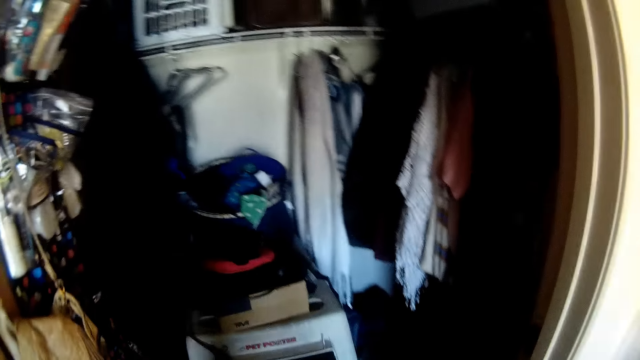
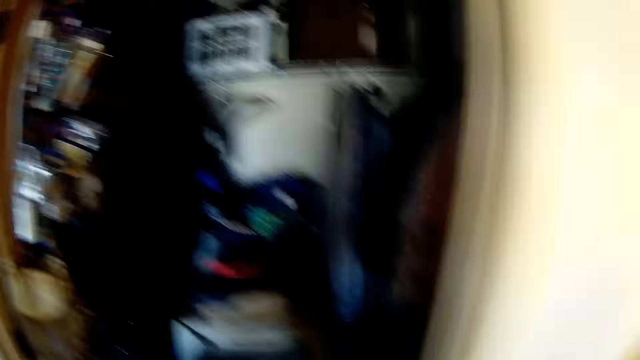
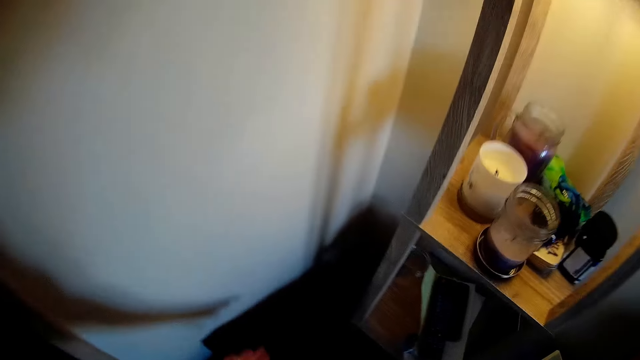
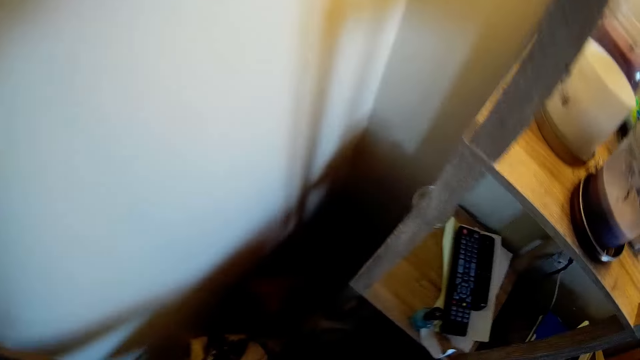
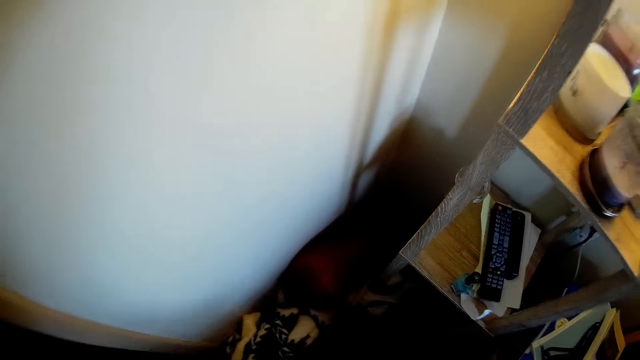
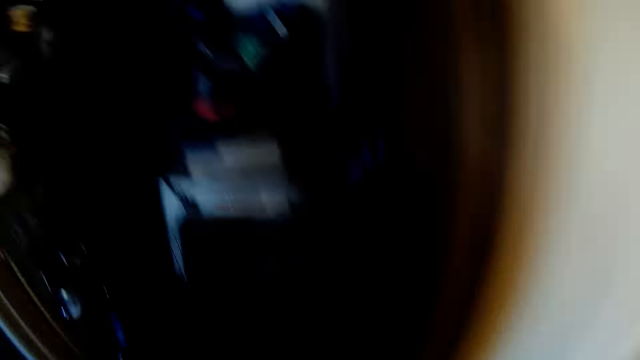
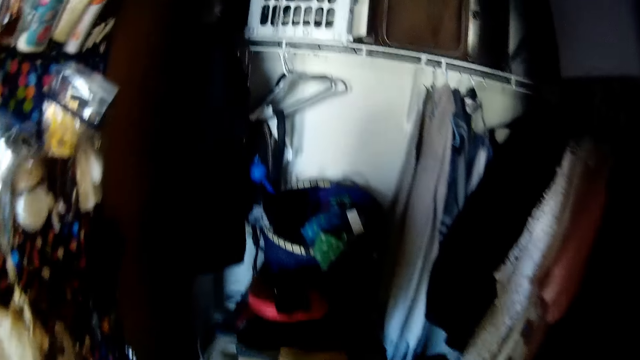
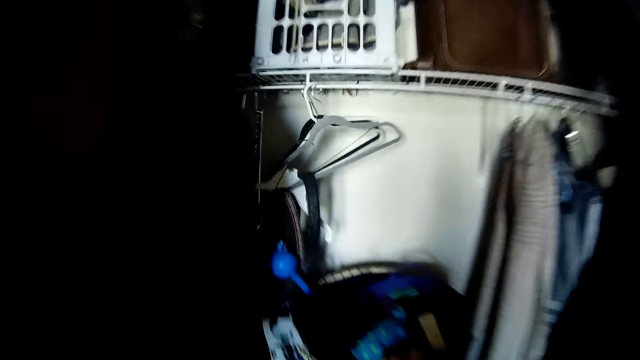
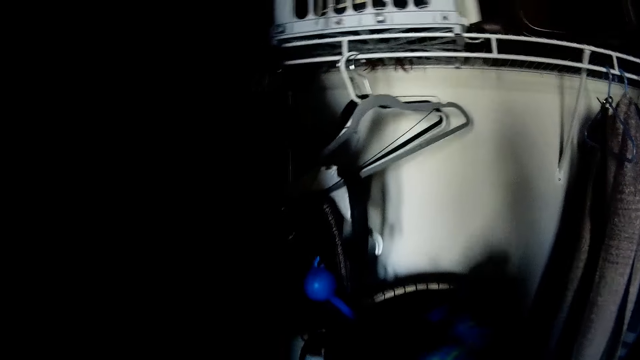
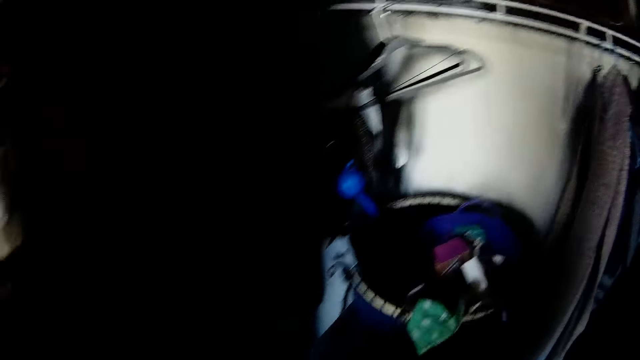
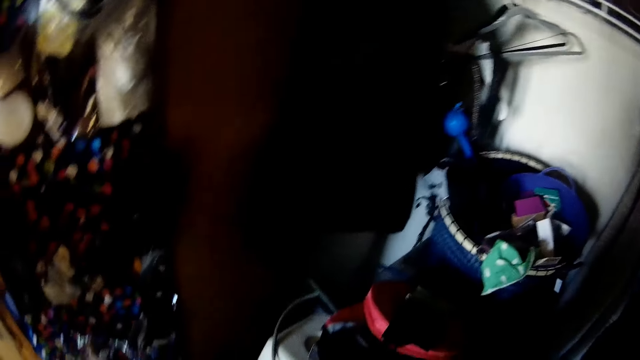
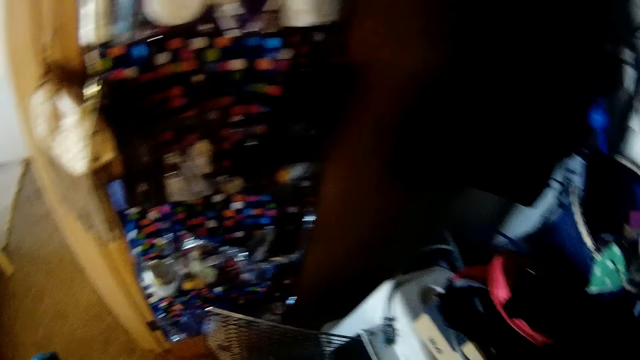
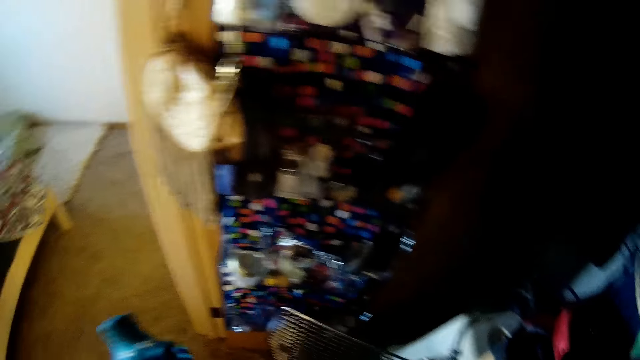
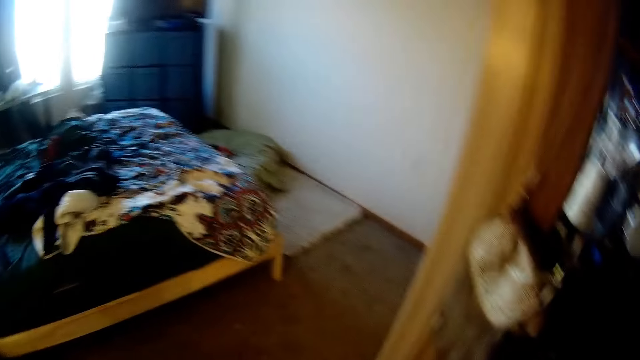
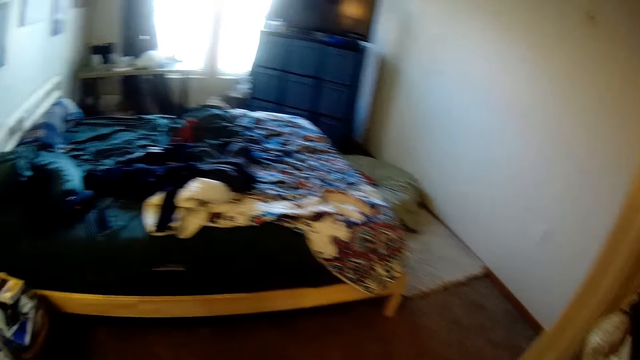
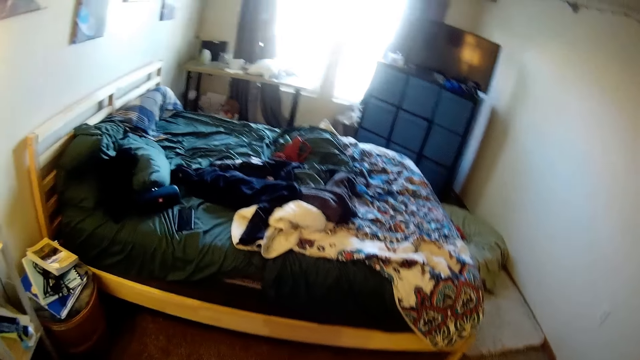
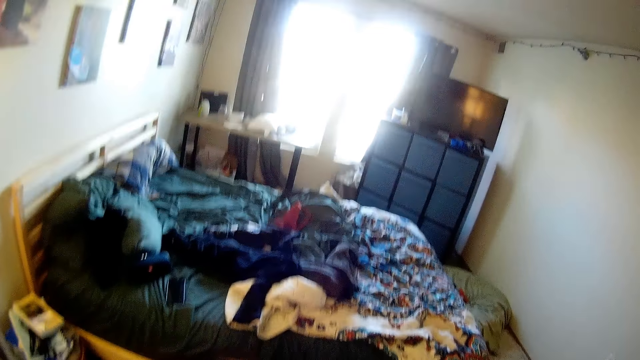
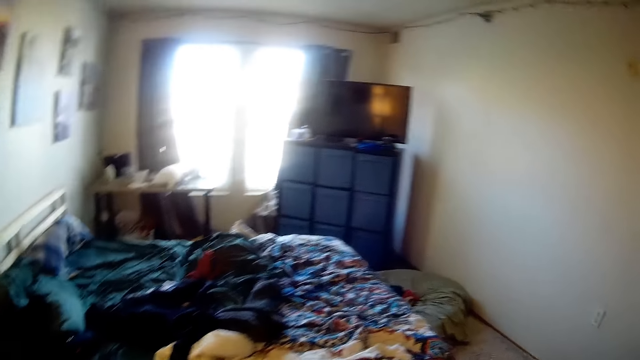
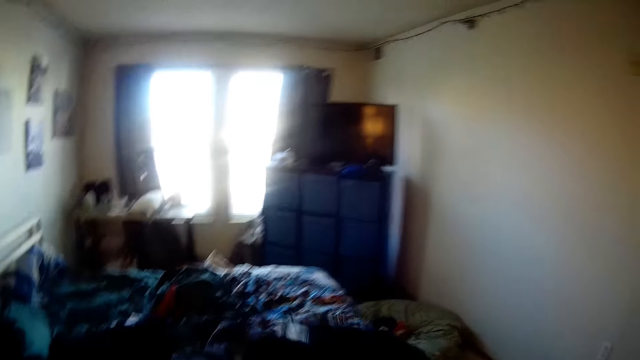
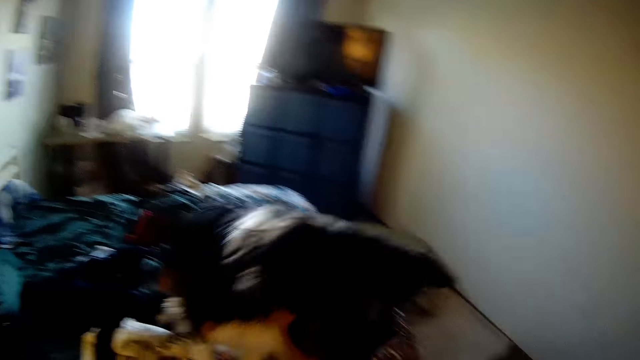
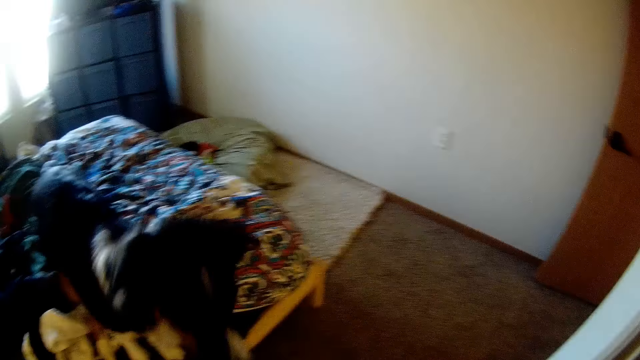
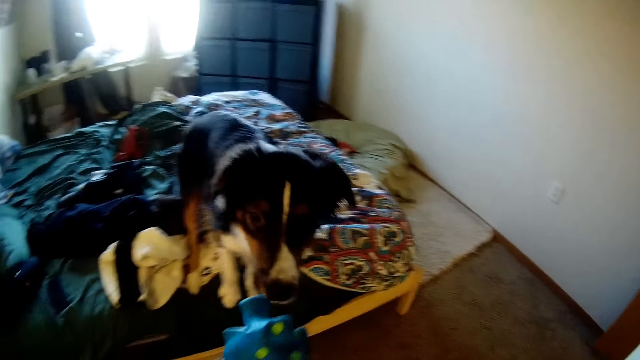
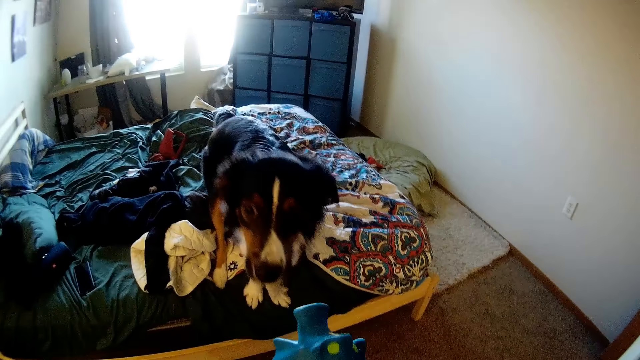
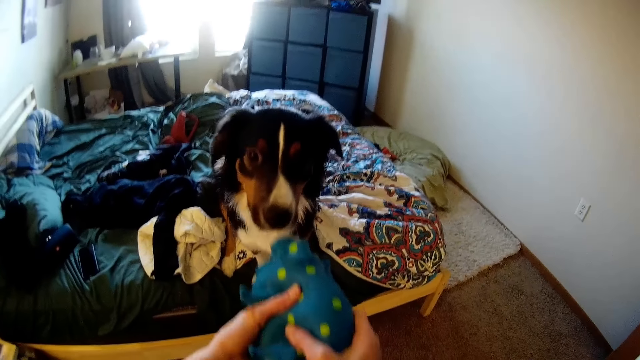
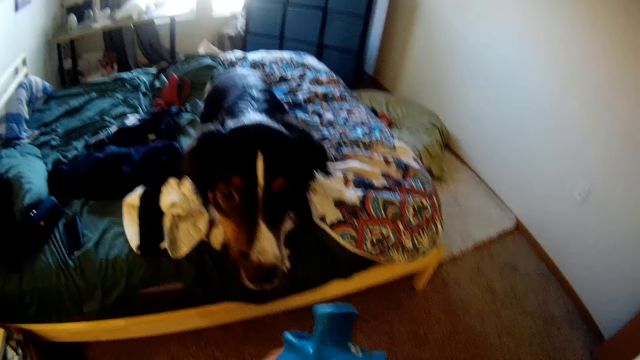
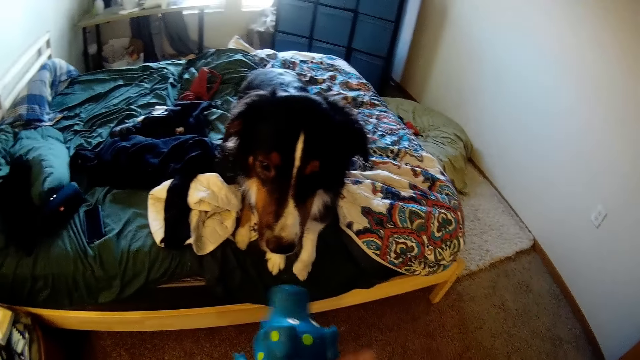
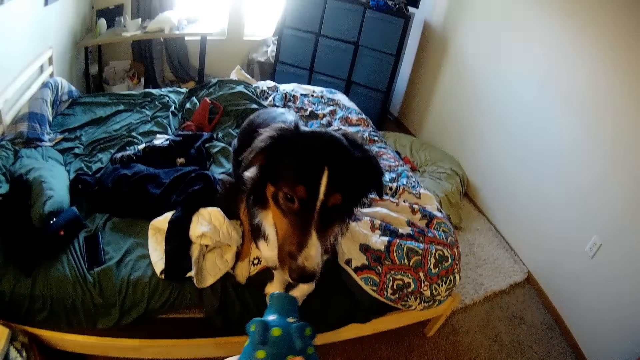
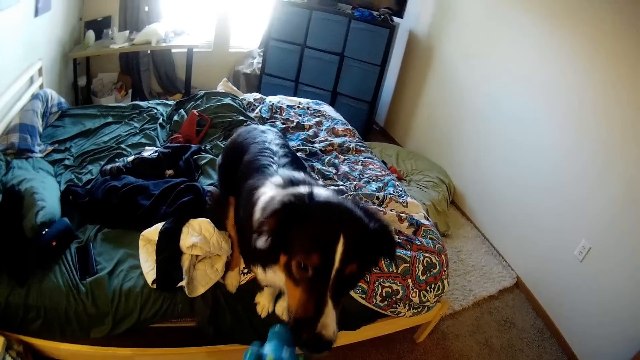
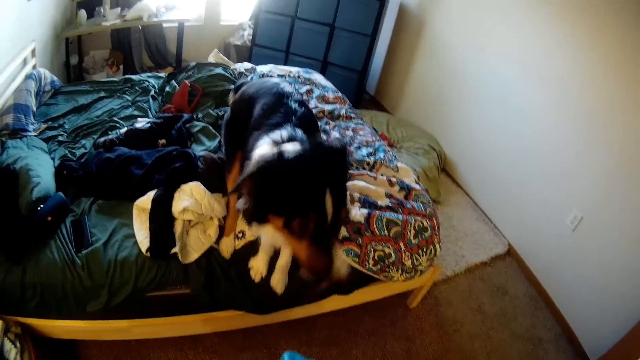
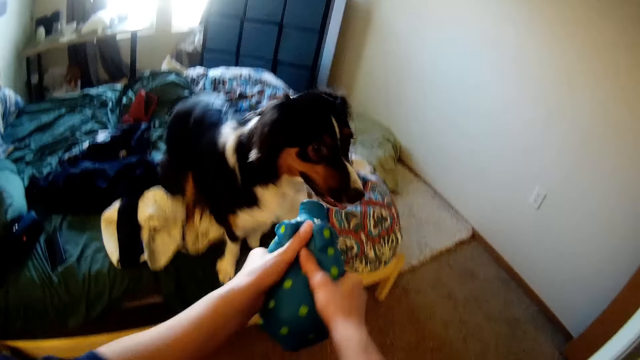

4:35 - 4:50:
The camera wearer picks a cloth from the floor with his hand. He picks a bark toy from the wardrobe. He puts it in the wardrobe. A dog climbs the bed. The camera wearer plays with the dog. He raises the stuffed animal.

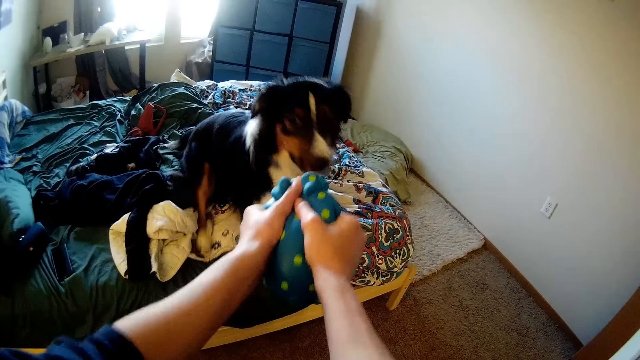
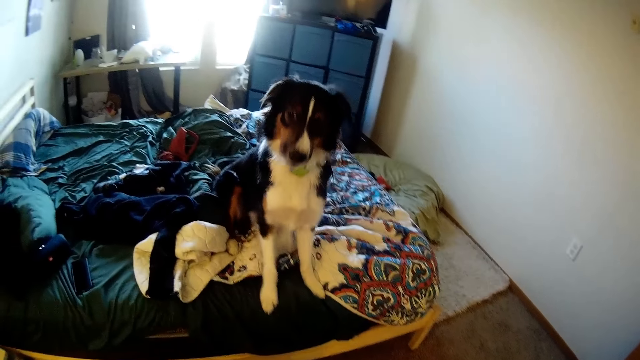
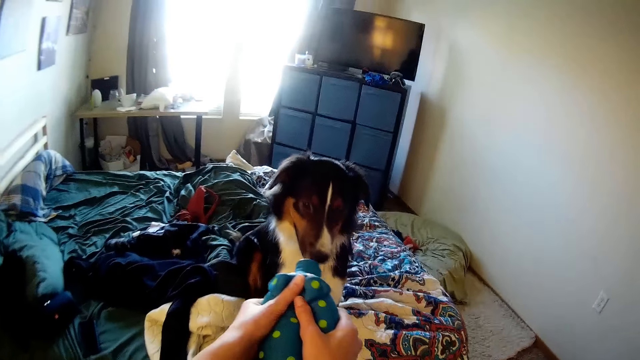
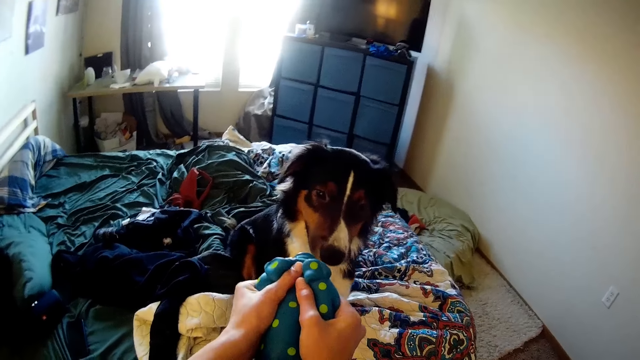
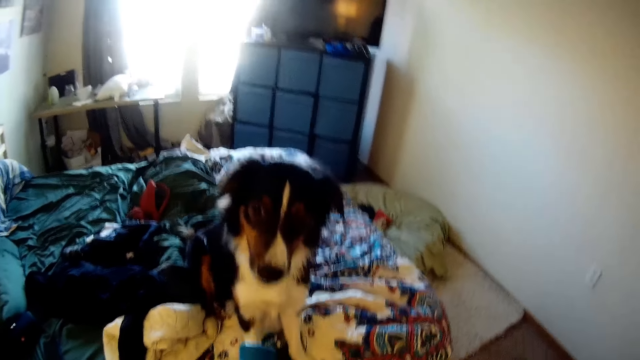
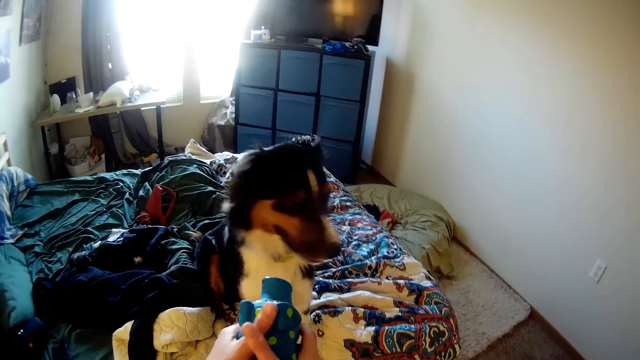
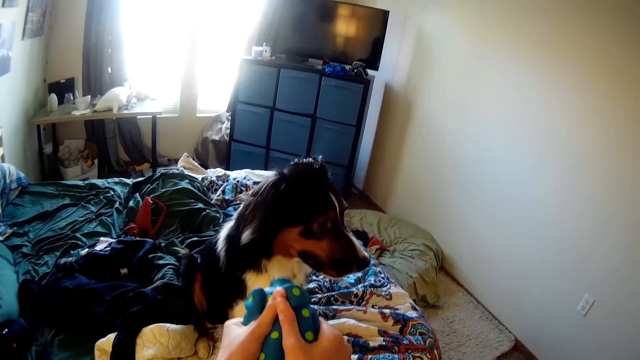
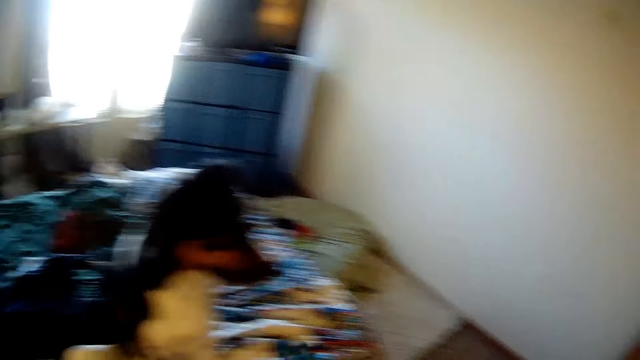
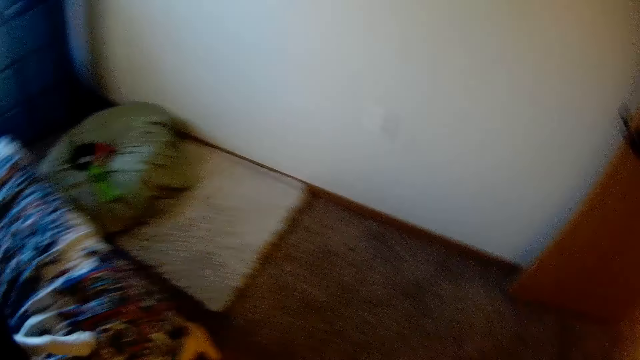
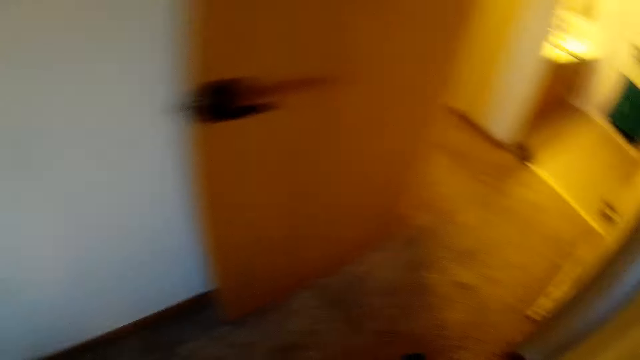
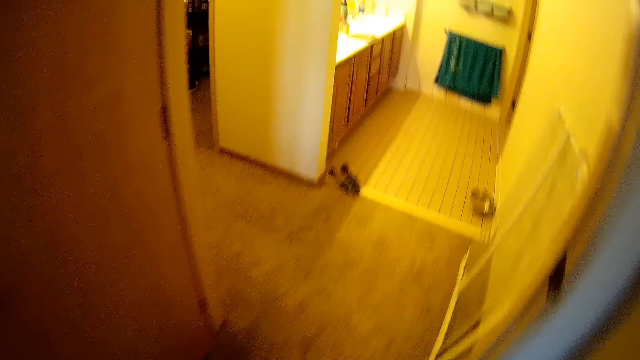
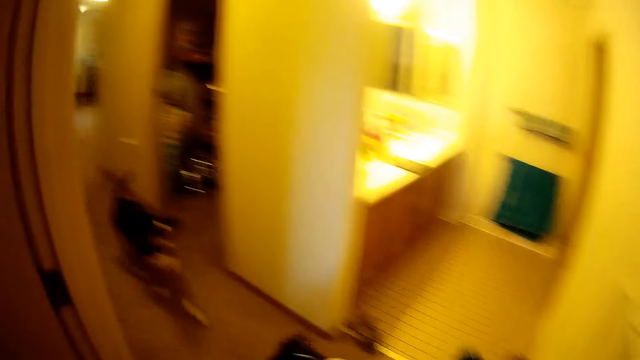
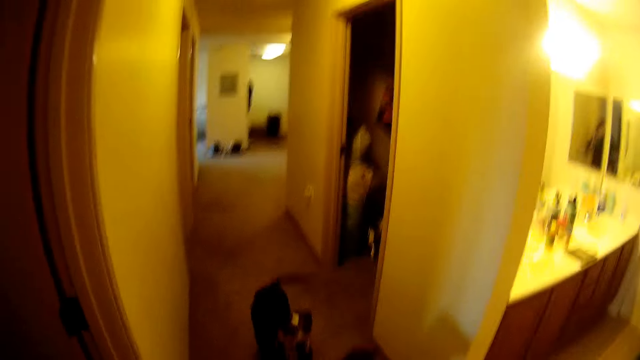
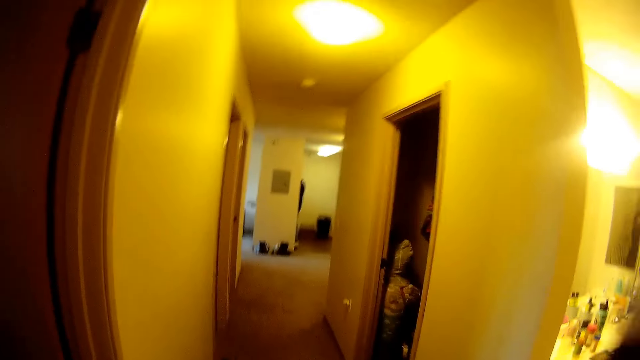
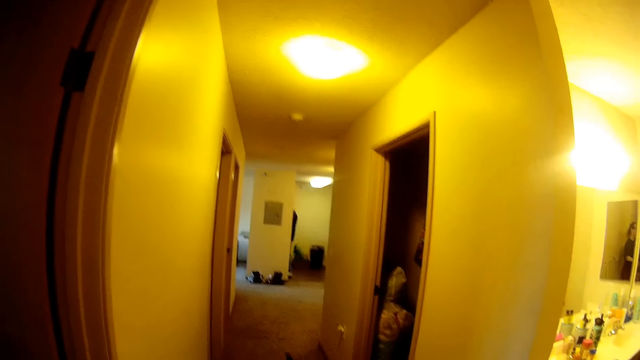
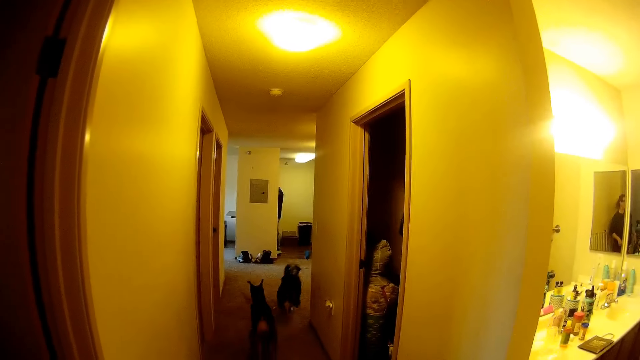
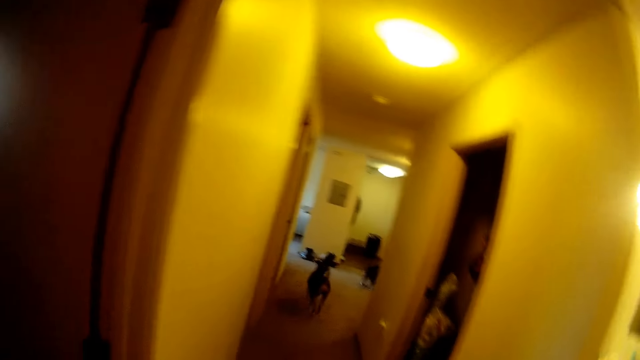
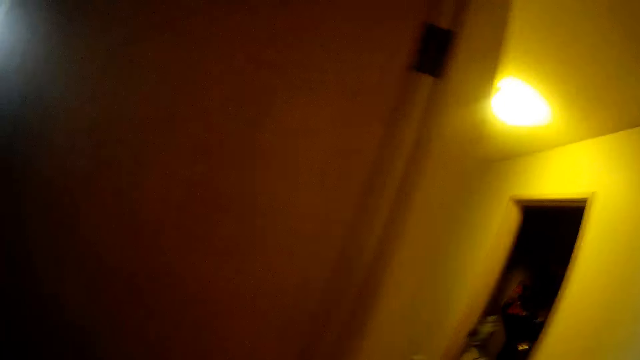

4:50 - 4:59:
The camera wearer walks out of the room. A dog approaches the camera wearer. The camera wearer throws the bark toy on the floor towards the living room. Another dog and the first dog run toward the bark toy.
